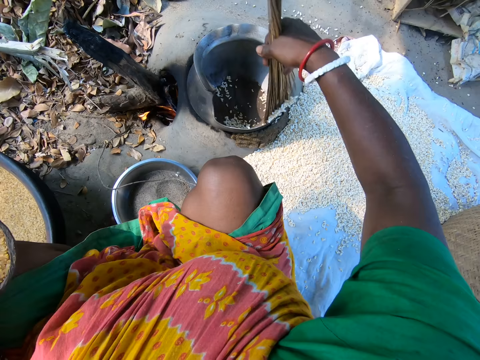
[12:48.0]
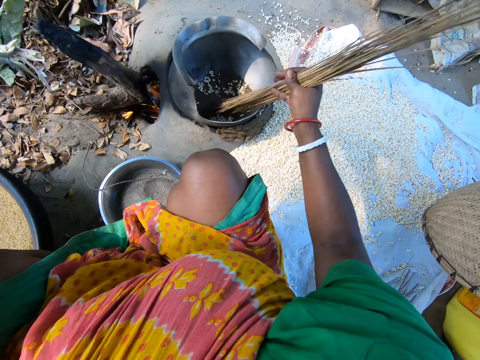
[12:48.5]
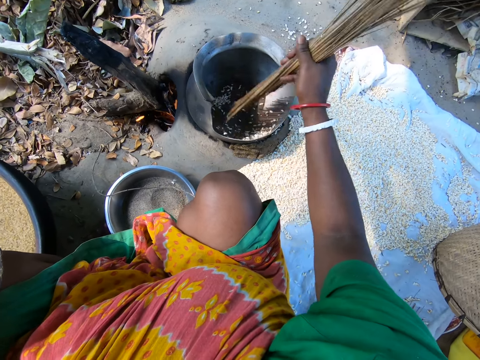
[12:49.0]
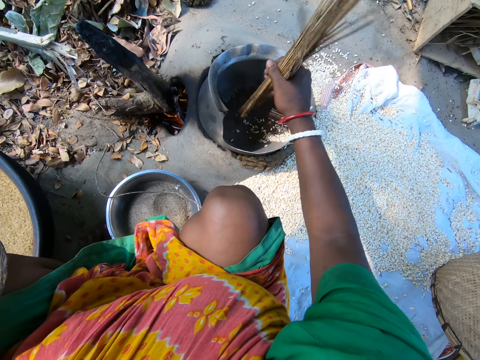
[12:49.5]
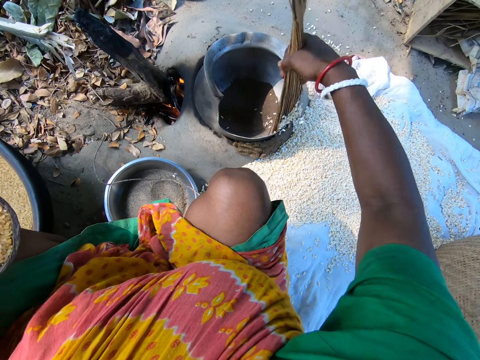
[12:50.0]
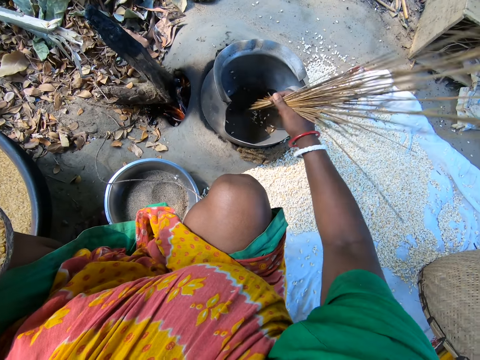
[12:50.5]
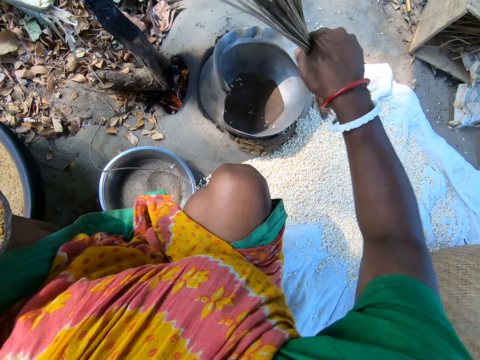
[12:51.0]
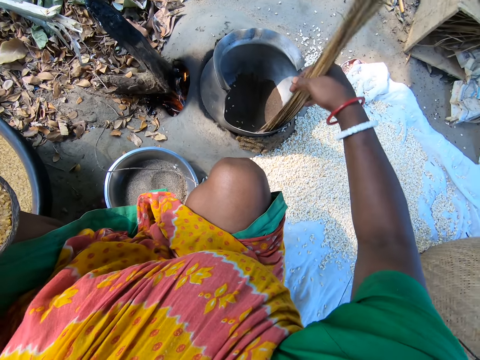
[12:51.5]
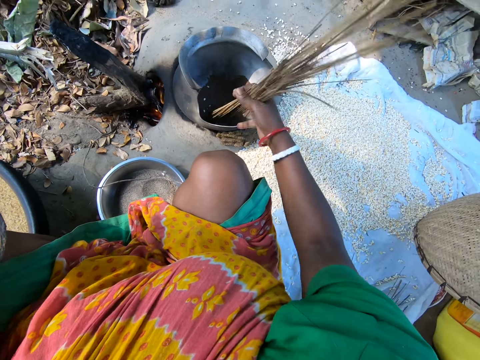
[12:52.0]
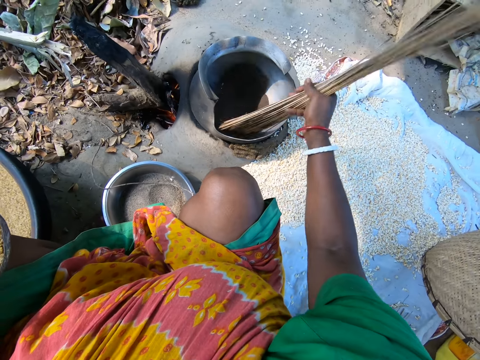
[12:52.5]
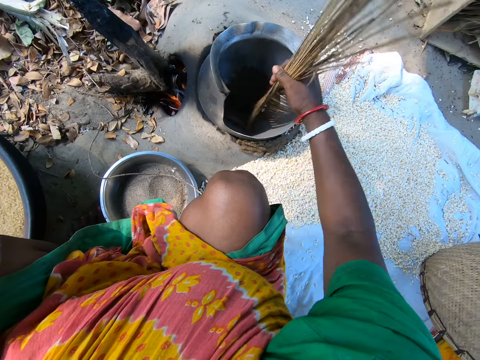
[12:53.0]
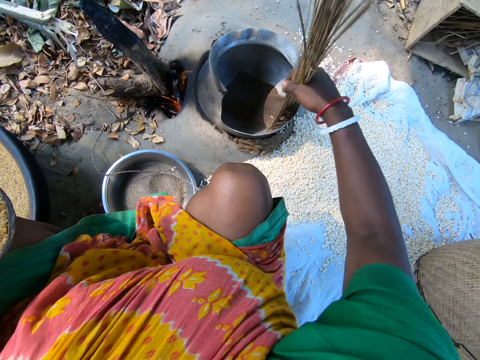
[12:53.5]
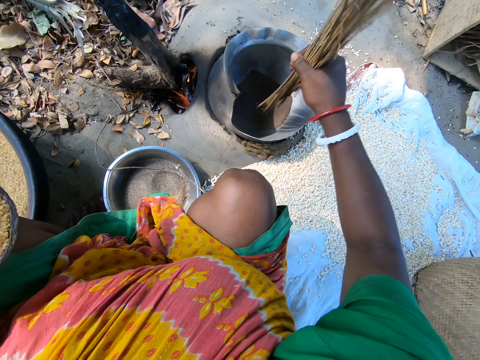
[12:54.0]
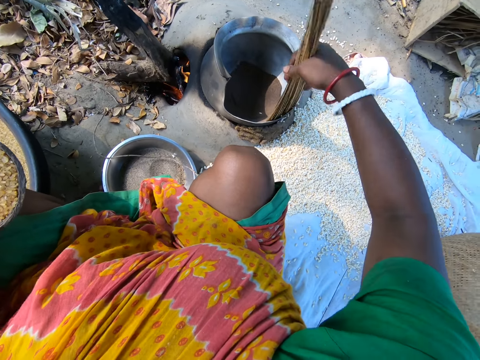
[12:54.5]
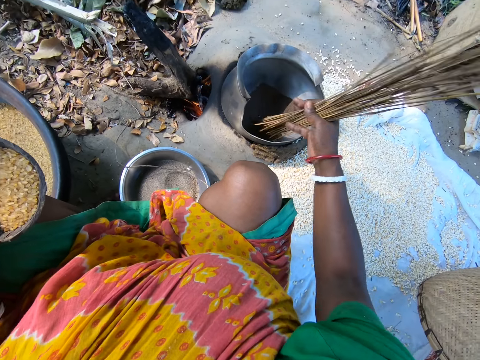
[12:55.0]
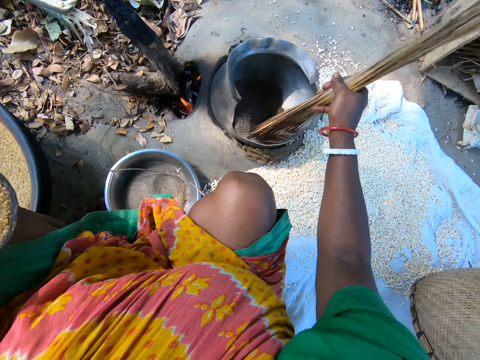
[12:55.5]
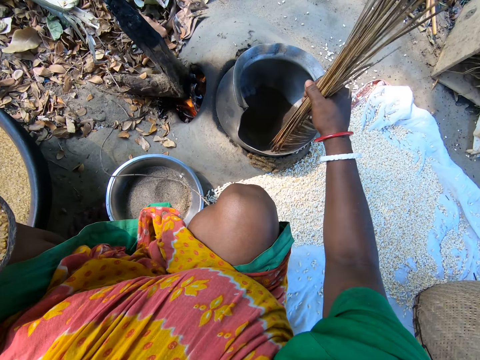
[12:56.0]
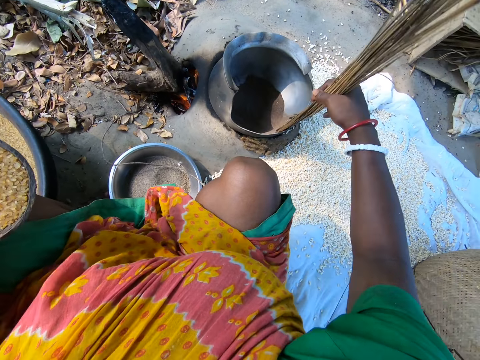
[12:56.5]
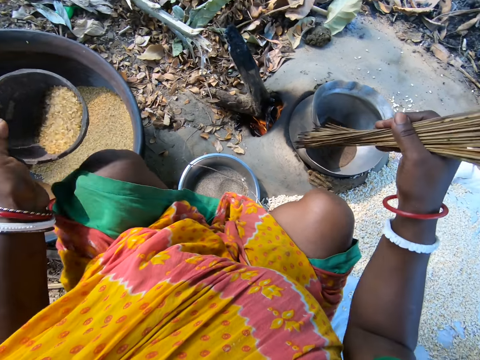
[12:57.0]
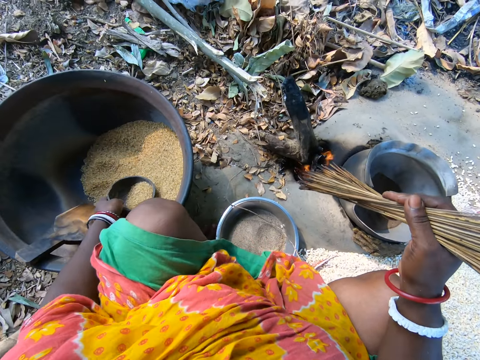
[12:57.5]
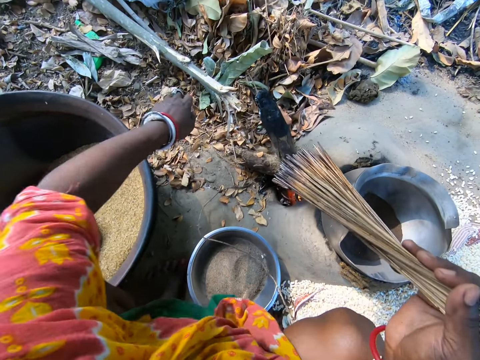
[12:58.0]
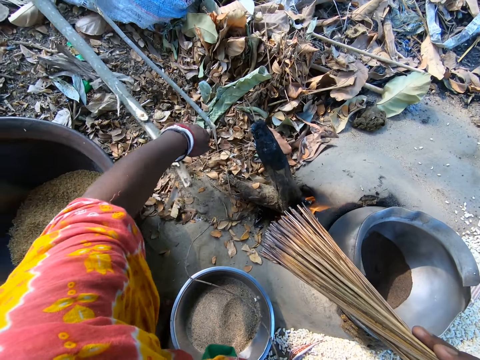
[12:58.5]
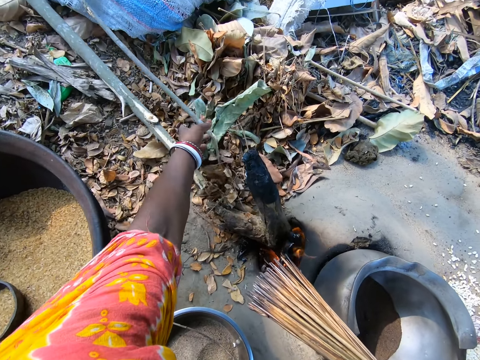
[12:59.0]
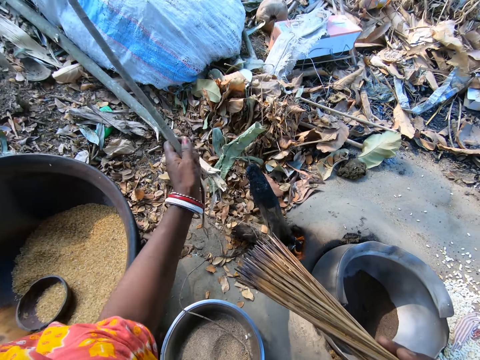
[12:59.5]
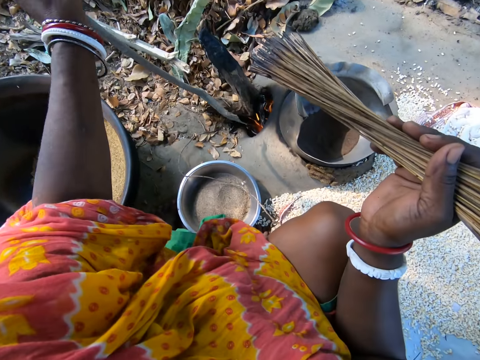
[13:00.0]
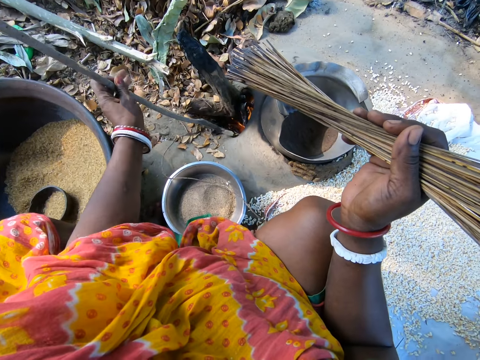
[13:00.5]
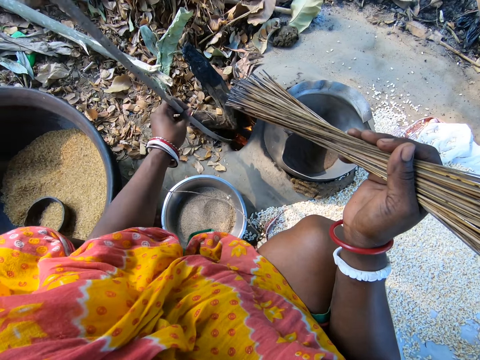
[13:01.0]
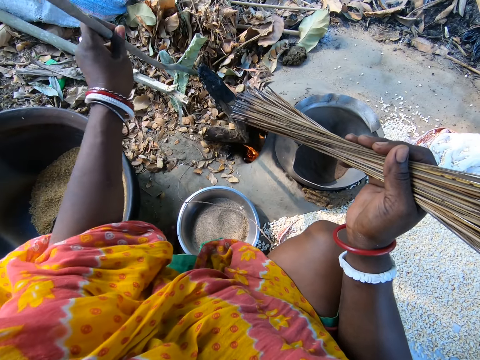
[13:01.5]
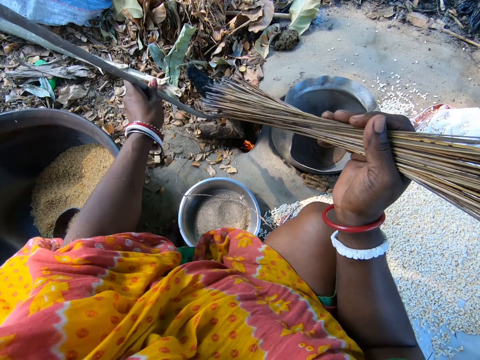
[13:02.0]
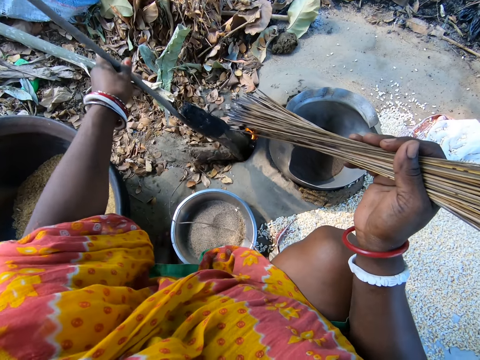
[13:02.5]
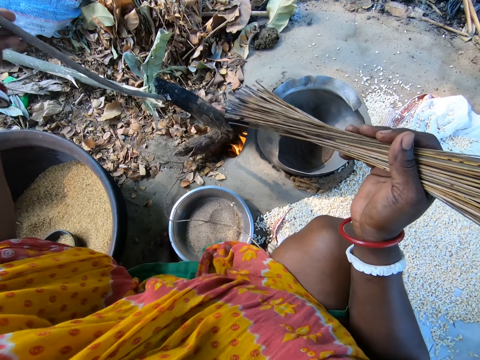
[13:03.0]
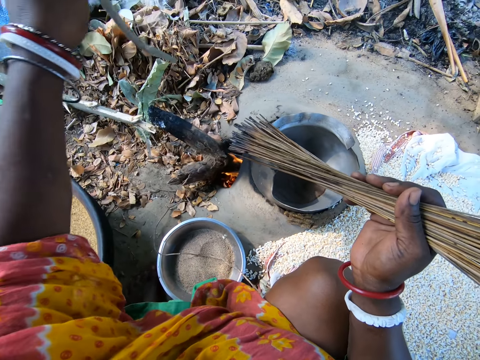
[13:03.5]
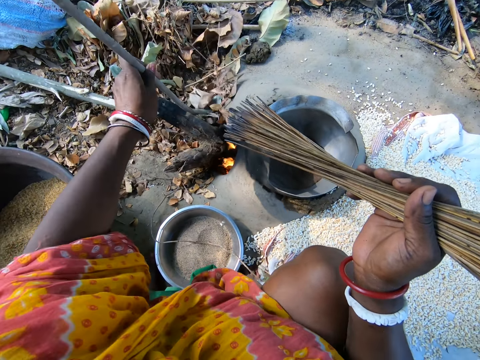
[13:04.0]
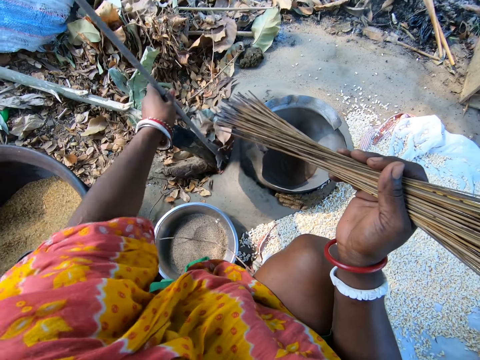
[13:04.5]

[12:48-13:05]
The camera wearer stirs grains. They remove the grains from the pot. They stir the grains. They remove the grains from the pot. They stir the grains. They remove the grains from the pot. They place a bowl on a basin with the left hand. They move a stick to the ground with the left hand. They pick a stick or twig from the ground with the left hand. They adjust the firewood on the rural cooker with the stick. They put the twig in the fire. They move twigs in the fire.

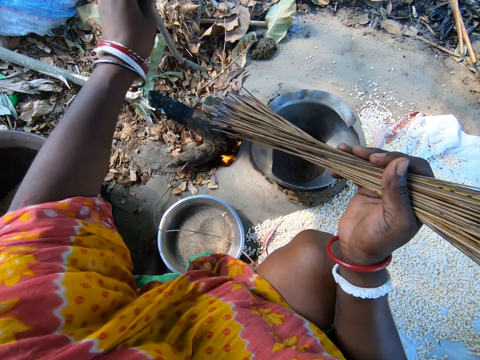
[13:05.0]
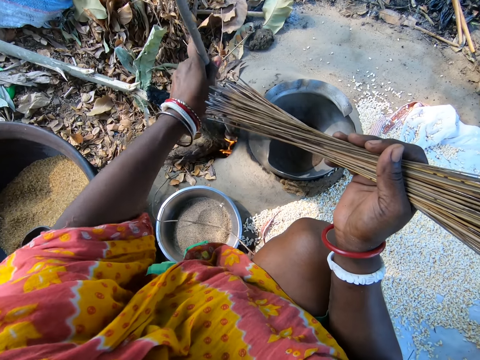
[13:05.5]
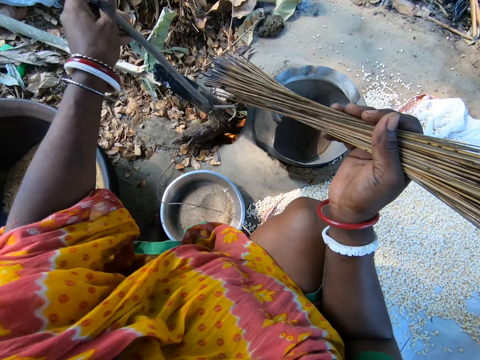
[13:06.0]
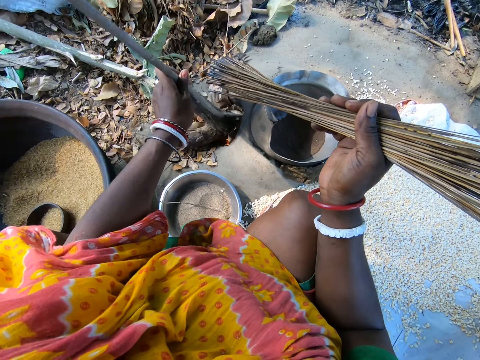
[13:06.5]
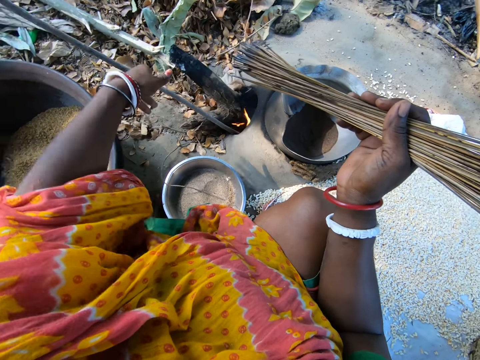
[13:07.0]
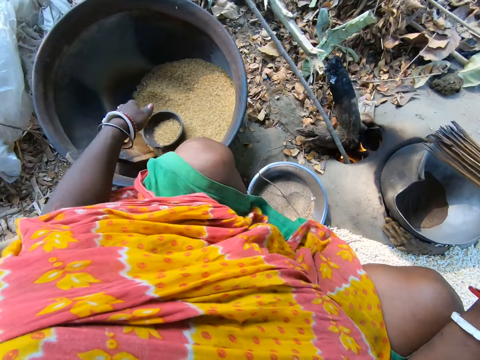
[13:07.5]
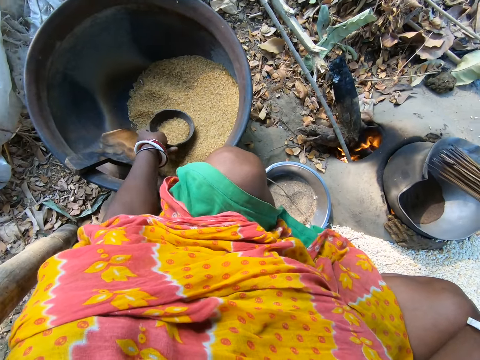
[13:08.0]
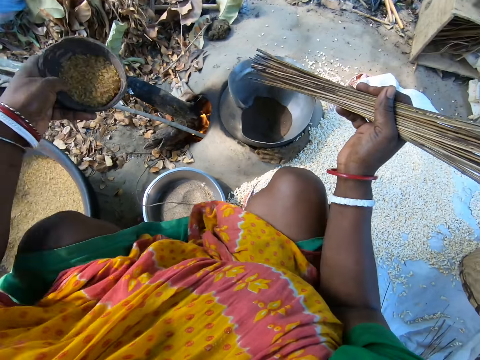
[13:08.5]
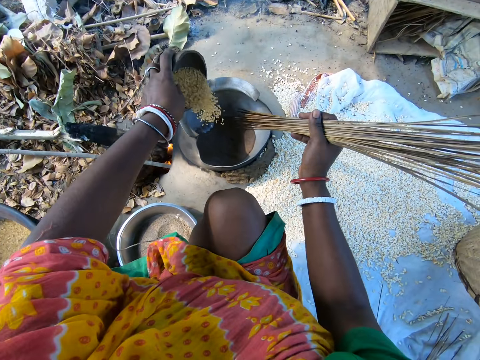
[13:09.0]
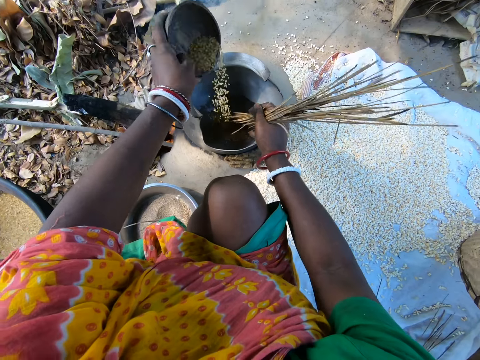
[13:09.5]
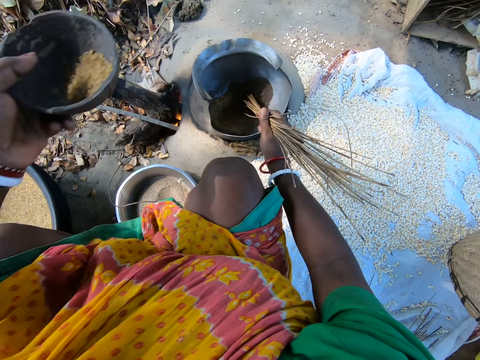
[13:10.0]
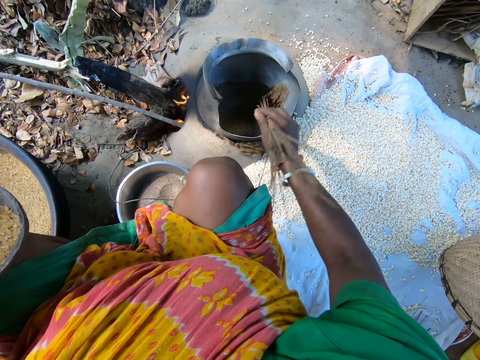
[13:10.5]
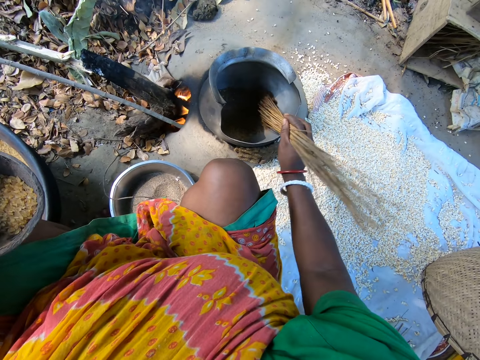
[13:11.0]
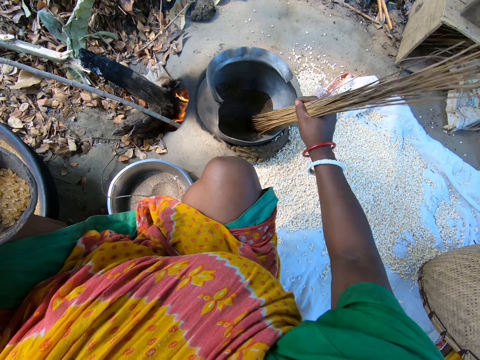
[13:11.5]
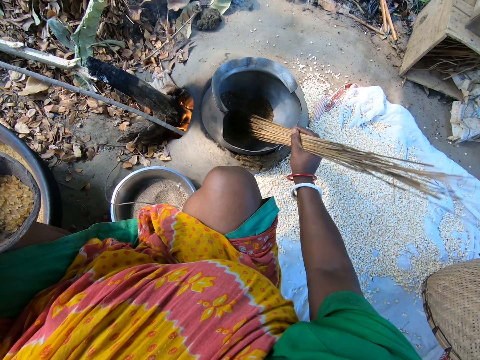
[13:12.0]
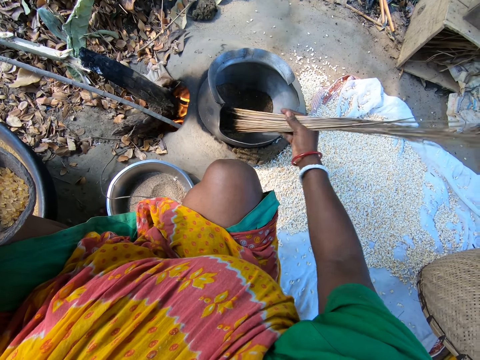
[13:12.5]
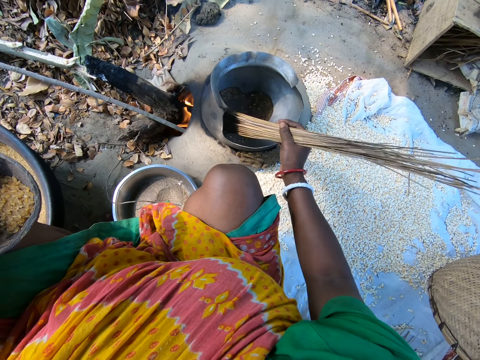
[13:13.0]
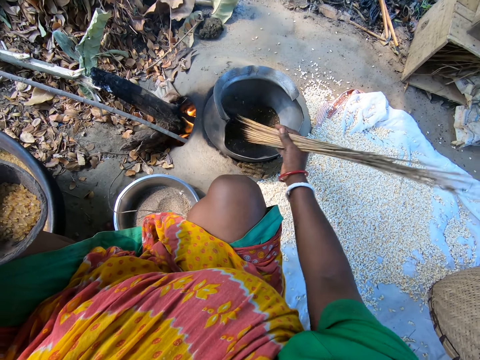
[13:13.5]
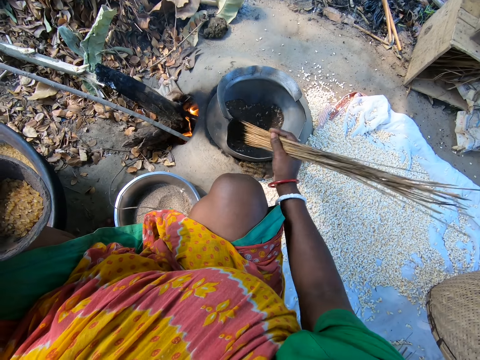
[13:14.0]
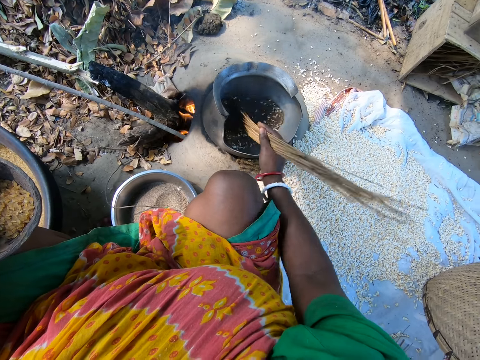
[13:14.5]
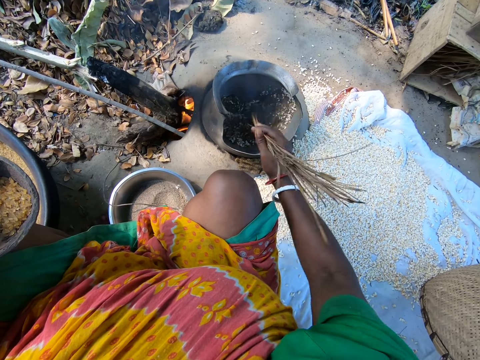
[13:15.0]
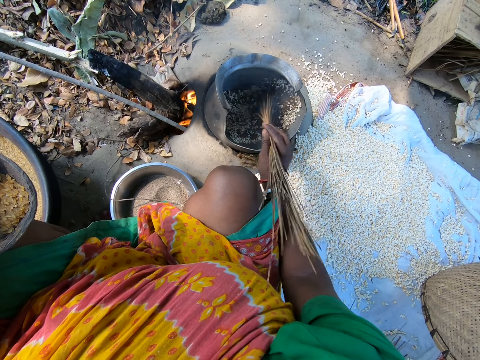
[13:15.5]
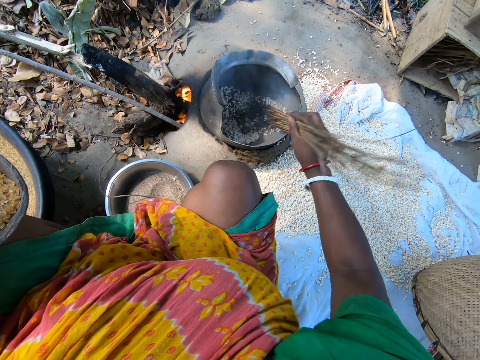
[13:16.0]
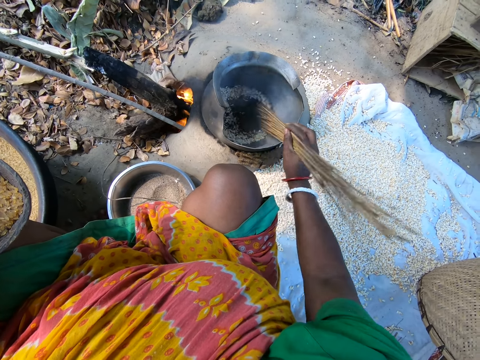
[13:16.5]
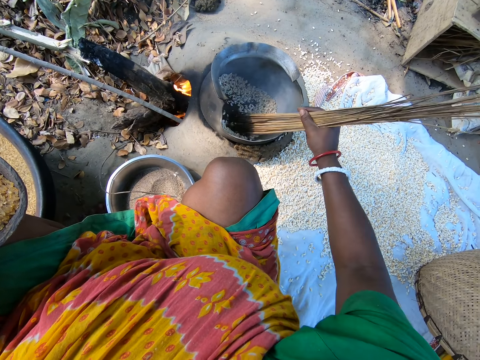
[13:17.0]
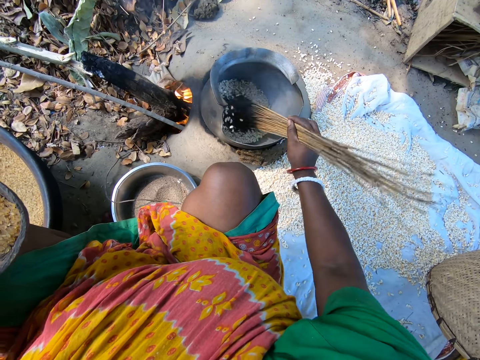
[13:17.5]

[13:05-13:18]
The camera wearer places the stick to a rural cooker with her left hand. She picks a bowl from a basin with her left hand. She pours grains on the cooking pot with her left hand. She stirs the grains with stiff fibers with her right hand.
